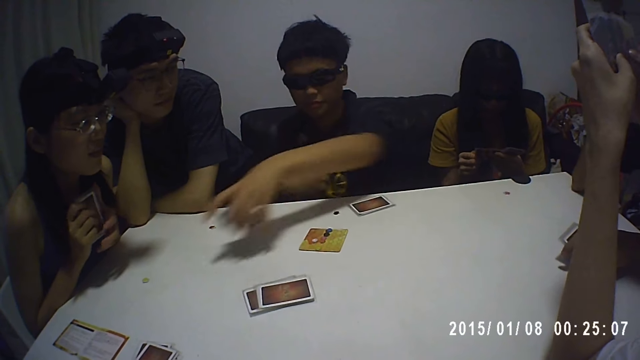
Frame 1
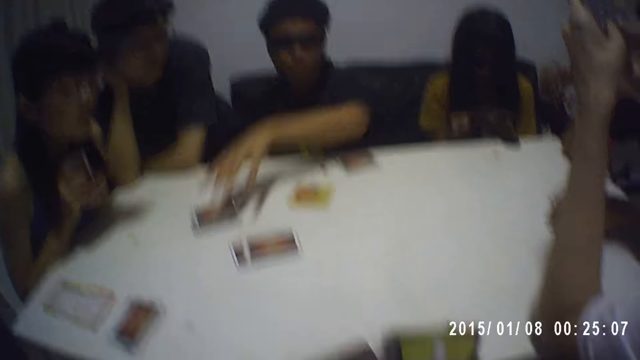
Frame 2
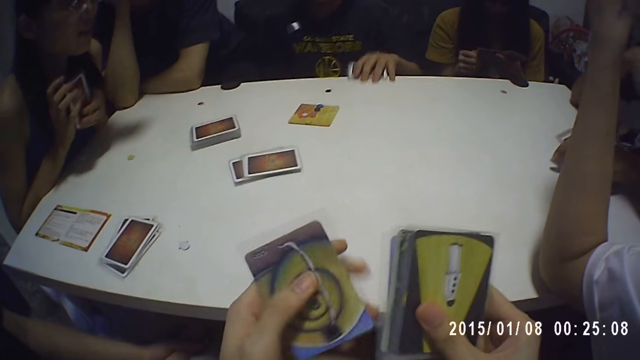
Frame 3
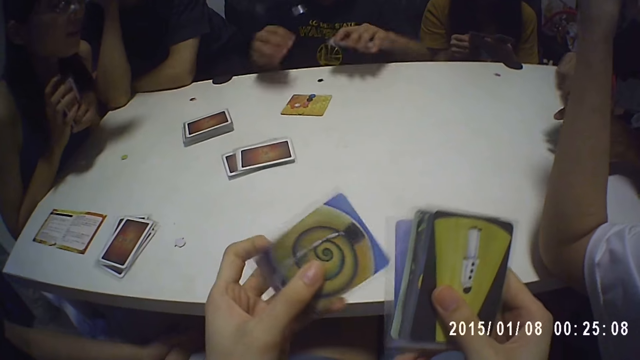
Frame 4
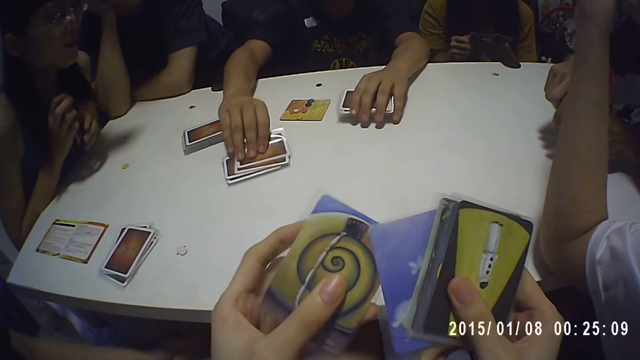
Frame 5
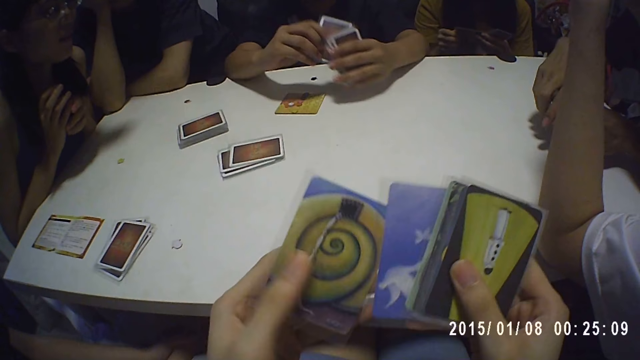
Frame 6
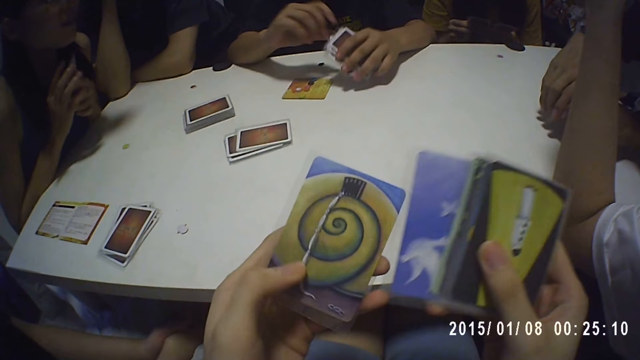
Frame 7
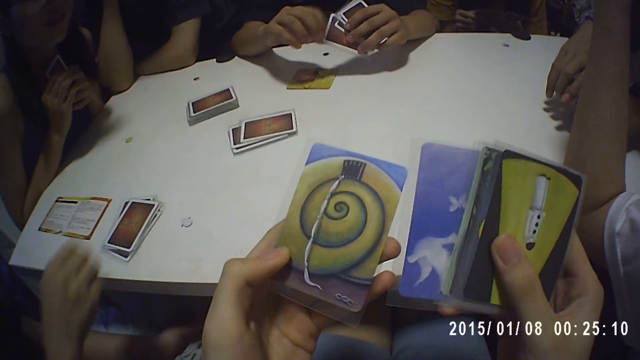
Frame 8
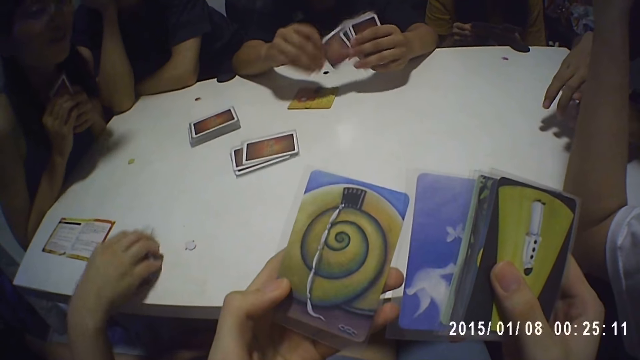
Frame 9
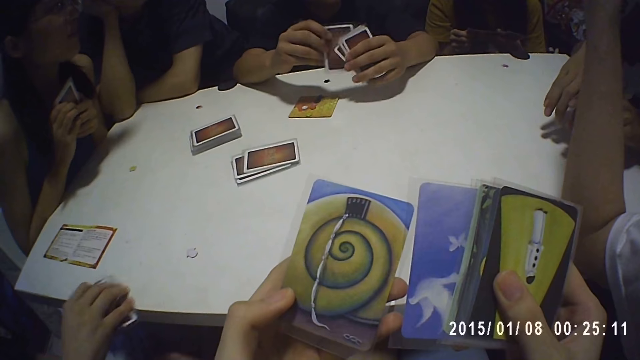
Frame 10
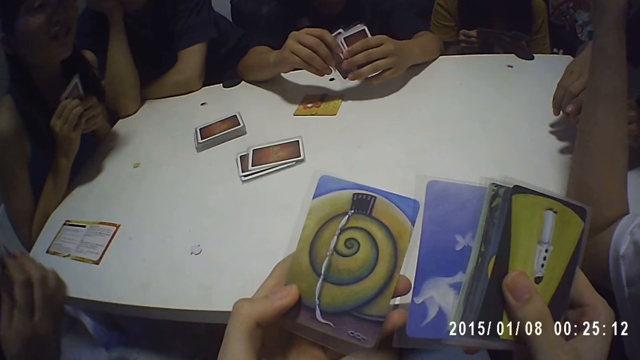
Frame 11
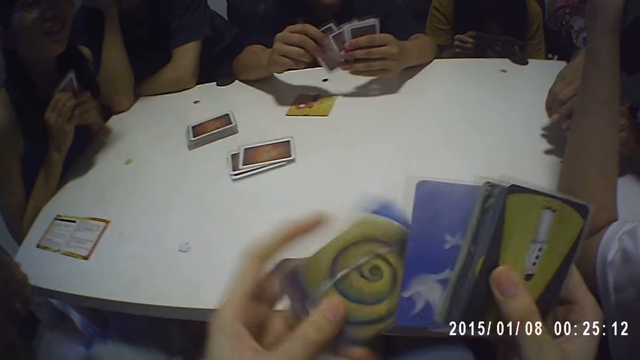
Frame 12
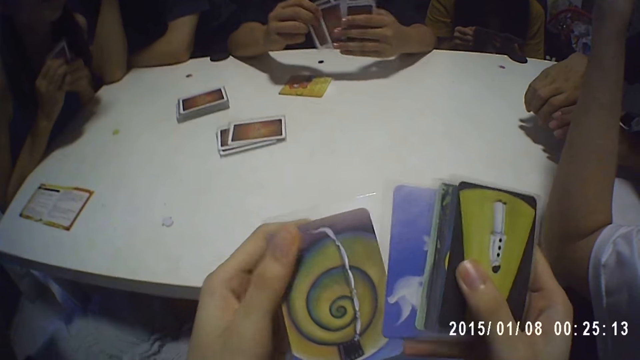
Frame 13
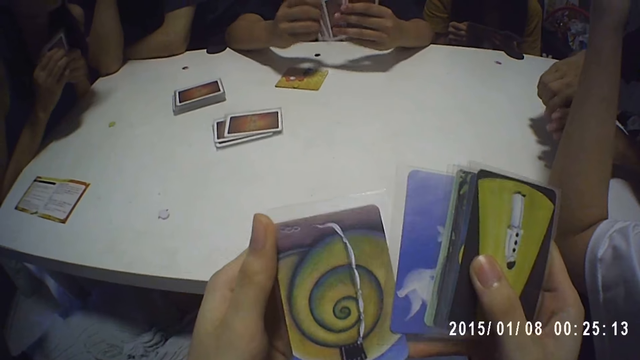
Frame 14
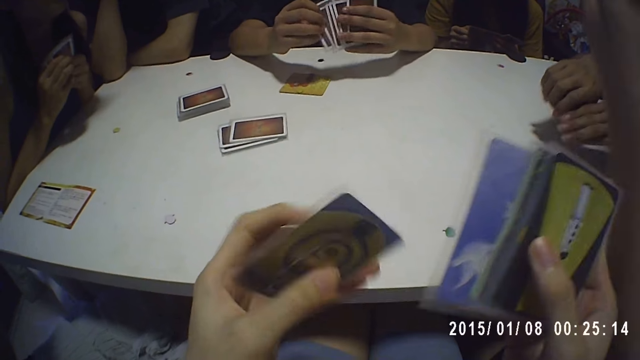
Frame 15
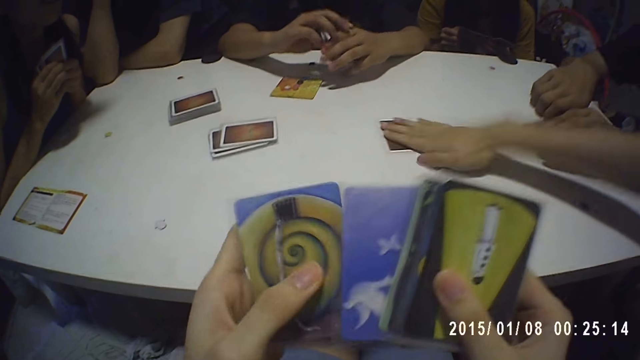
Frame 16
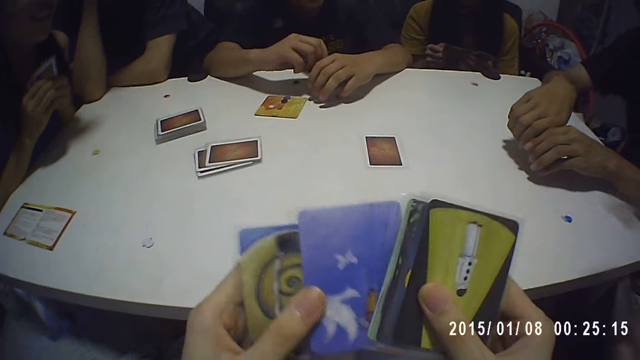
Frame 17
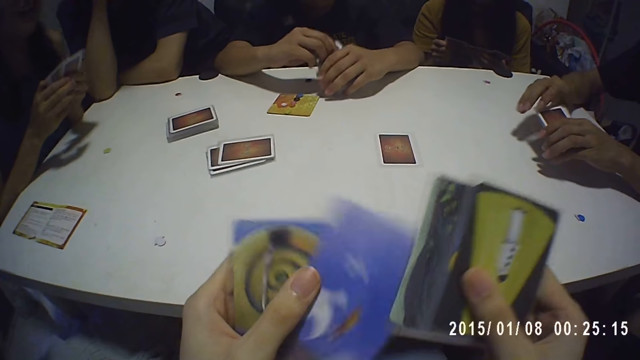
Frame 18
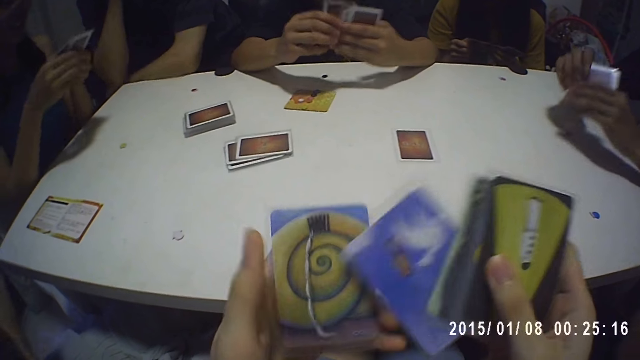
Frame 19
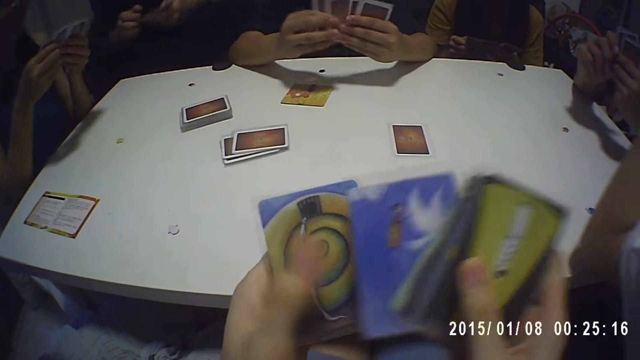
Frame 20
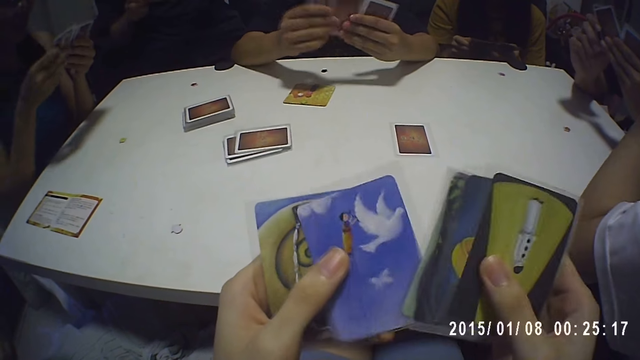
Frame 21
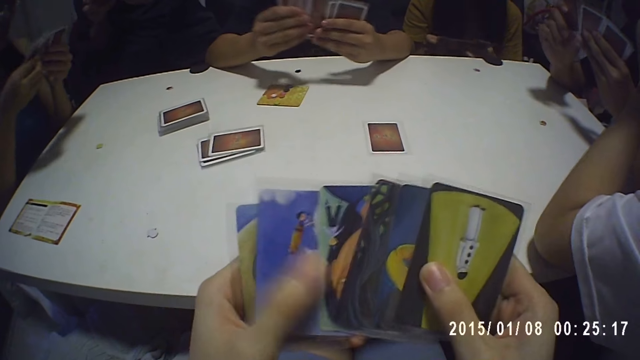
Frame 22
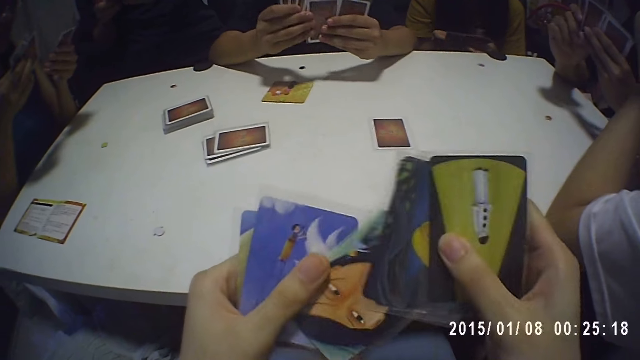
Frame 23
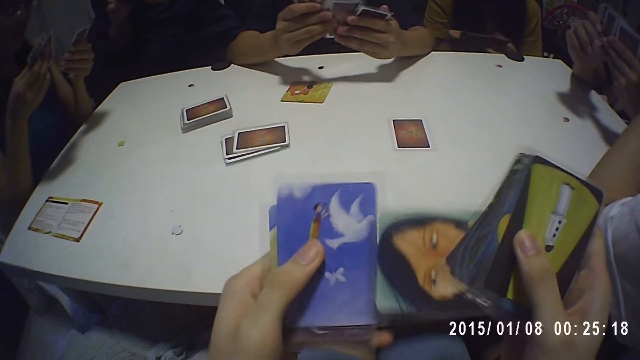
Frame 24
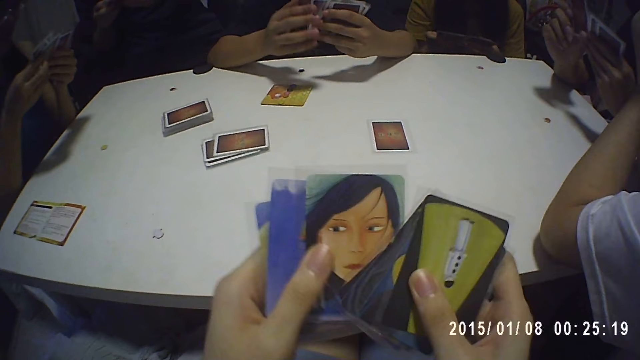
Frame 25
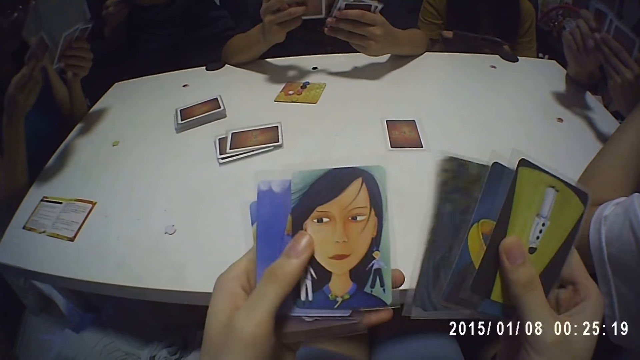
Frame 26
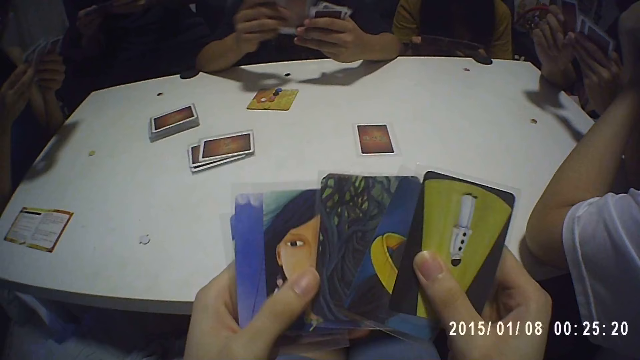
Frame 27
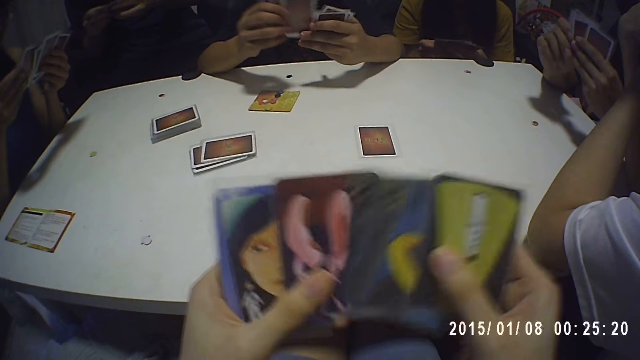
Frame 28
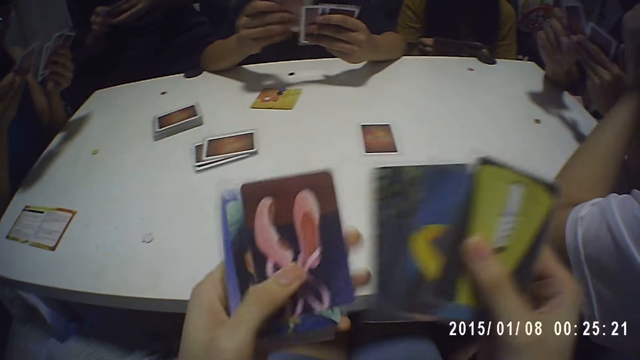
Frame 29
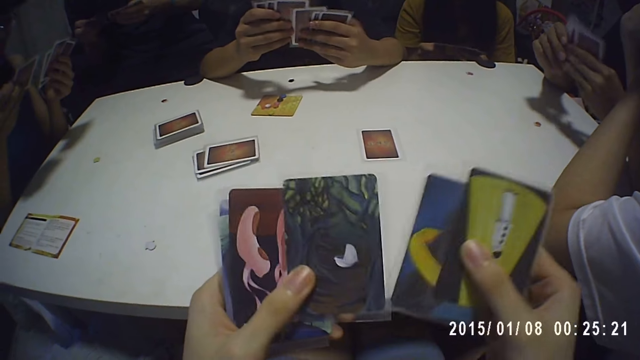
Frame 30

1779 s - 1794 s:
A man drops the cards on the table and collects his cards from the table. The camera wearer shuffles the cards in his hands with both hands. The man picks a card from the table and shuffles the cards in his hands. A lady collects cards from the table. Another man picks a card from the table. The camera wearer turns a card in his hand. Another lady shuffles the cards in her hands. The first man shuffles the cards in his hands. A third man drops a card on the table. A fourth man shuffles the cards in his hands. The camera wearer shuffles the cards in his hands. A third lady shuffles the cards in her hands. The first man shuffles the cards in his hands. The second lady shuffles the cards in her hands. A fifth man shuffles the cards in his hands.

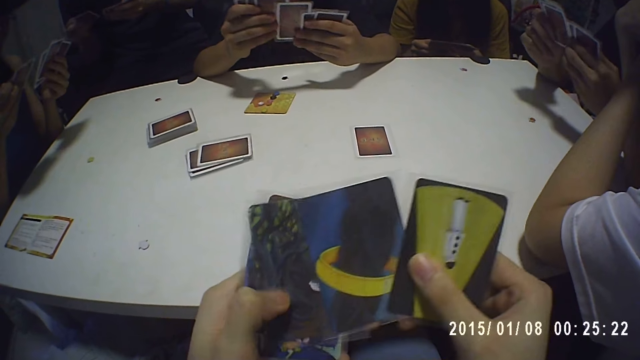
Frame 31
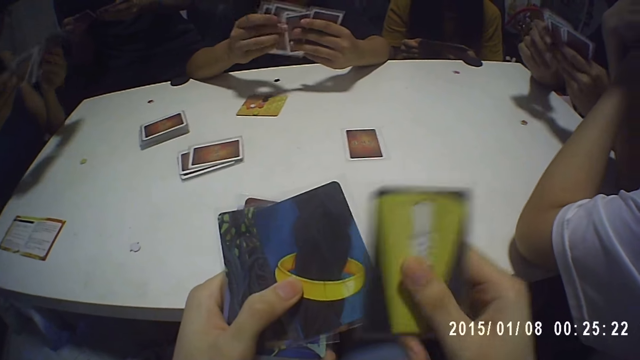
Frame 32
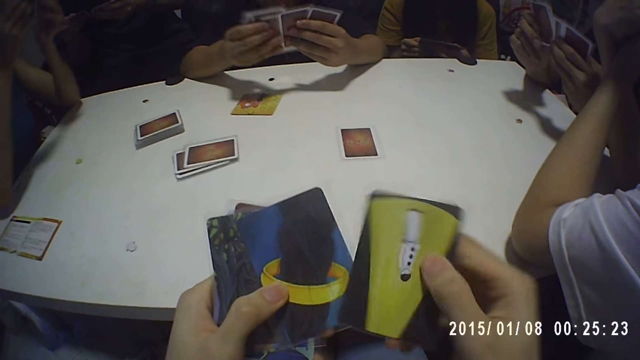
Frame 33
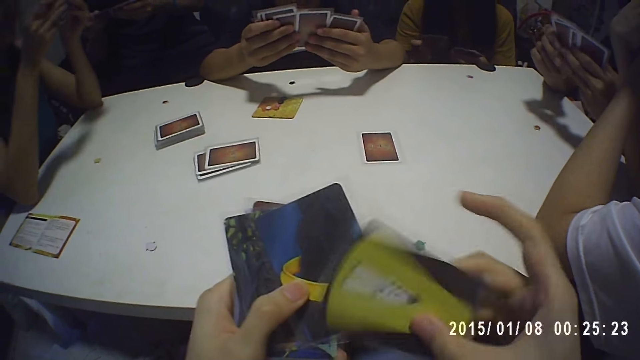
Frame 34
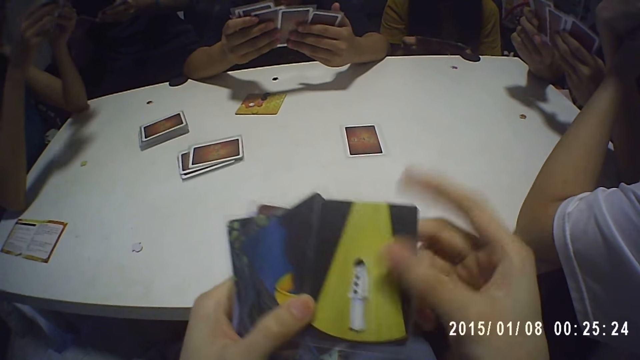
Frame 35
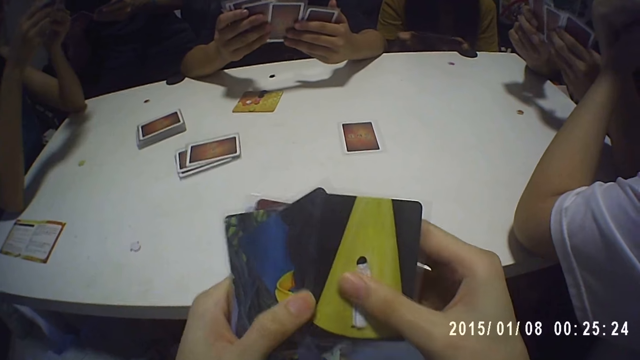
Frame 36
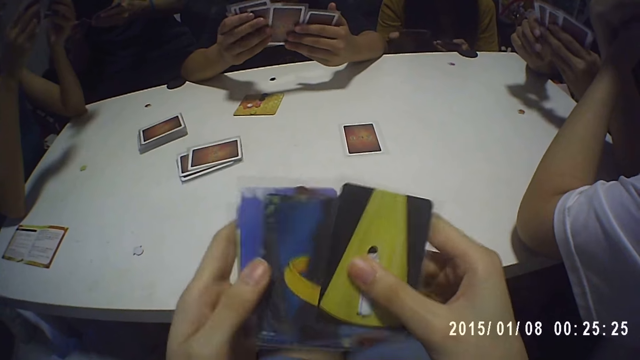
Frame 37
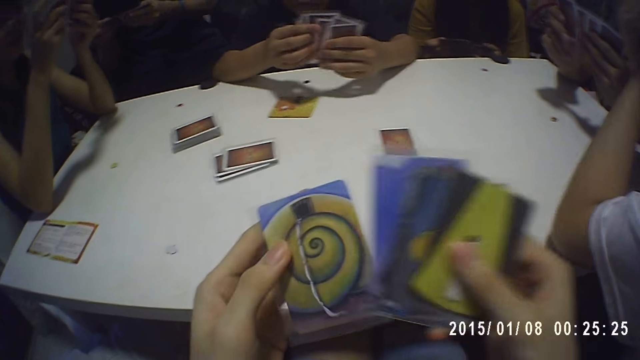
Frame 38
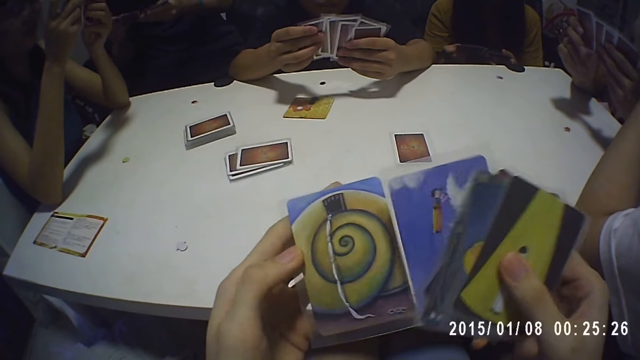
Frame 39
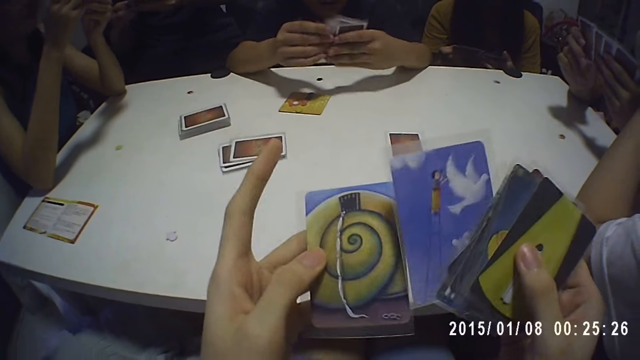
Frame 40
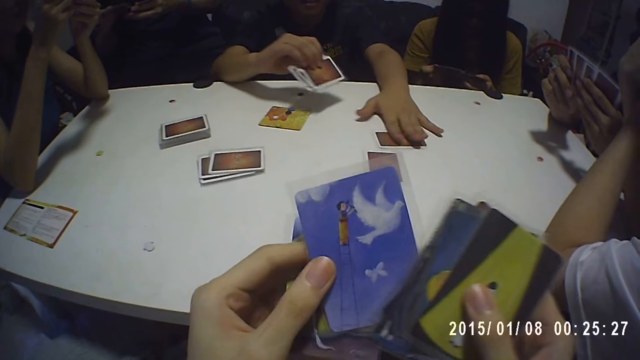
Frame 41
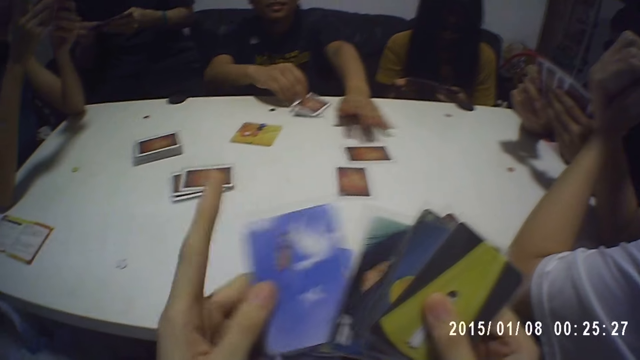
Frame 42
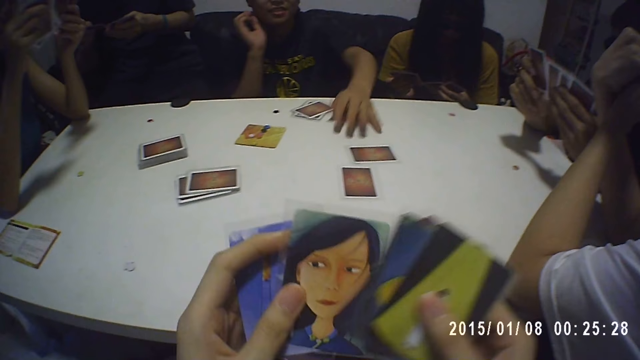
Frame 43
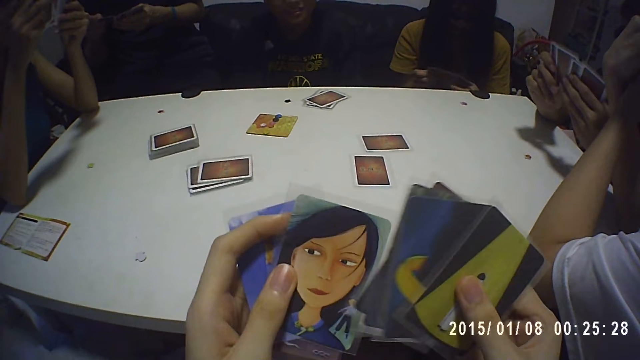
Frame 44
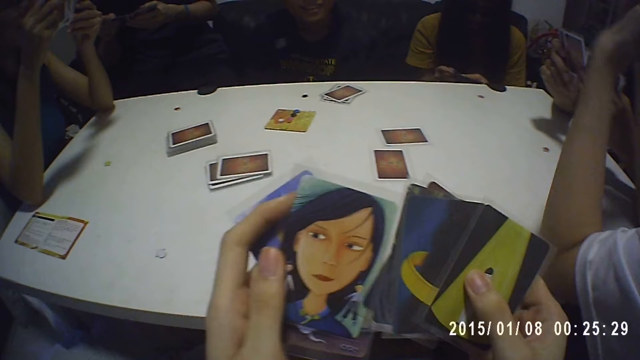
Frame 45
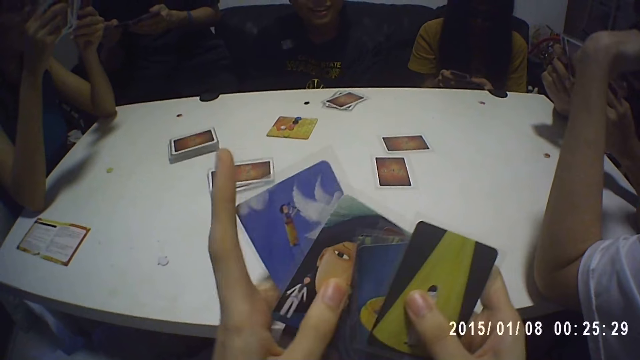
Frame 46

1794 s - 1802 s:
A man drops a card on the table. The man drops other cards on the table. The camera wearer shuffles cards in his hands. Another man shuffles cards in his hands. A lady shuffles cards in her hands.
